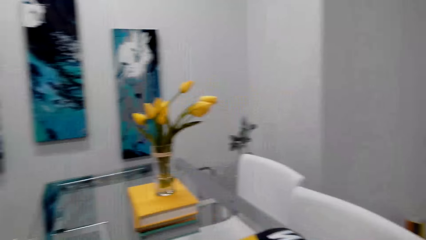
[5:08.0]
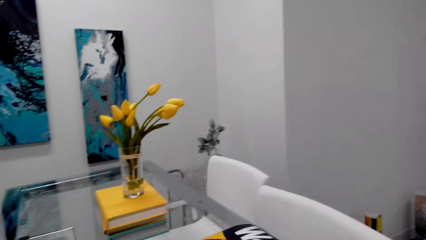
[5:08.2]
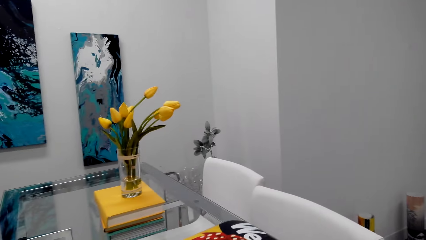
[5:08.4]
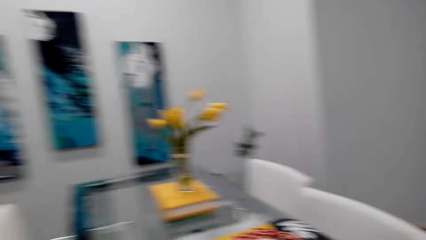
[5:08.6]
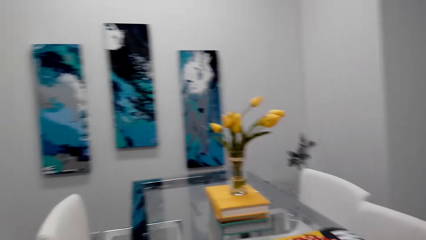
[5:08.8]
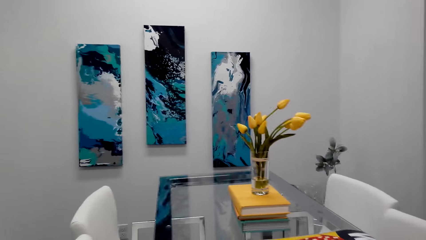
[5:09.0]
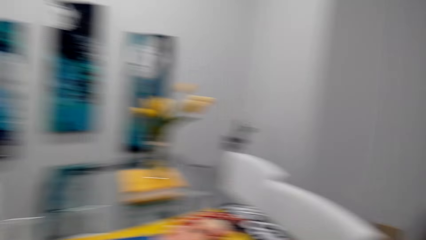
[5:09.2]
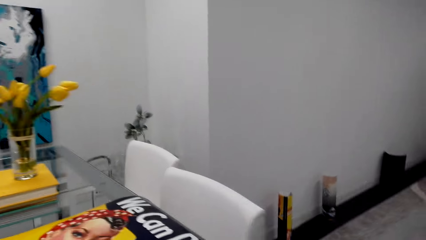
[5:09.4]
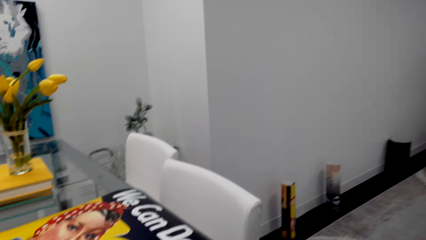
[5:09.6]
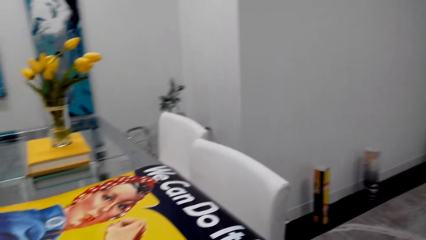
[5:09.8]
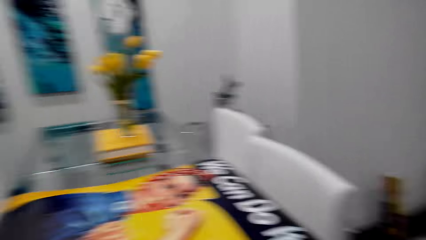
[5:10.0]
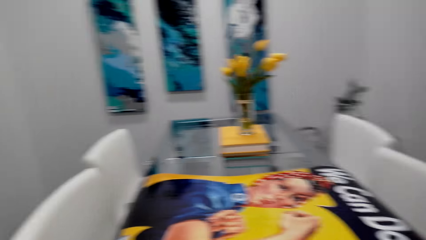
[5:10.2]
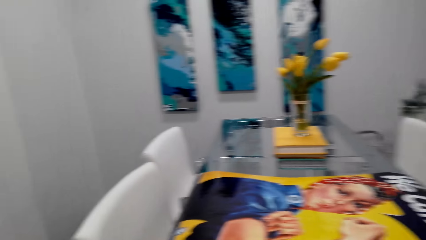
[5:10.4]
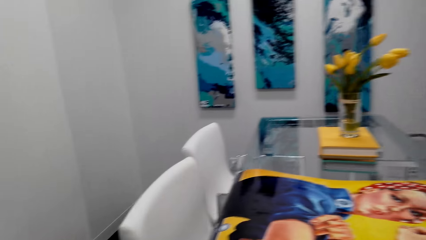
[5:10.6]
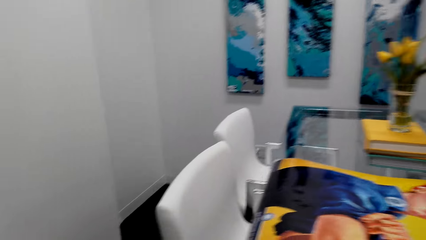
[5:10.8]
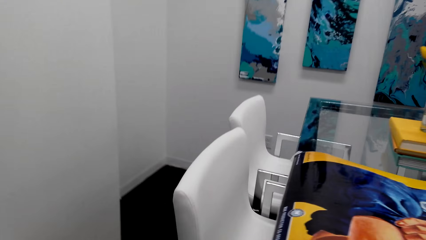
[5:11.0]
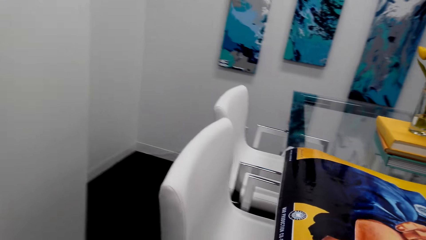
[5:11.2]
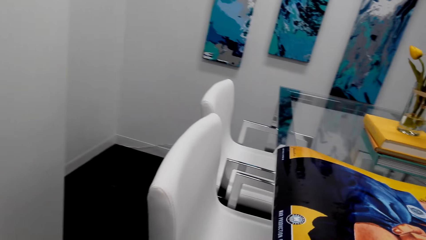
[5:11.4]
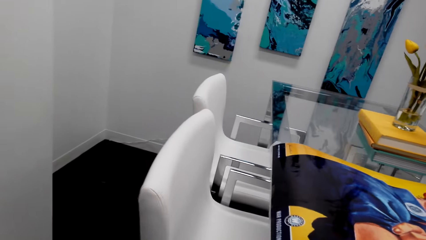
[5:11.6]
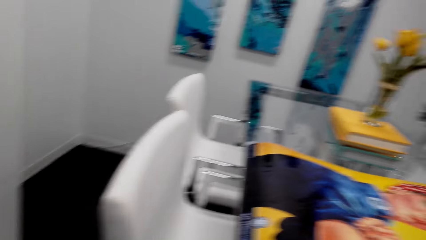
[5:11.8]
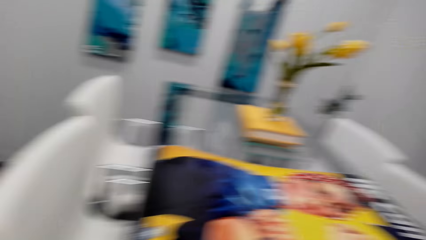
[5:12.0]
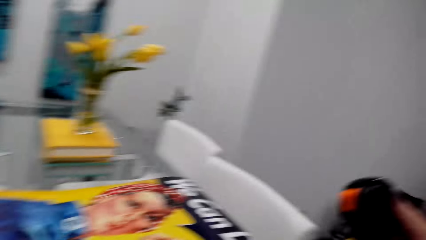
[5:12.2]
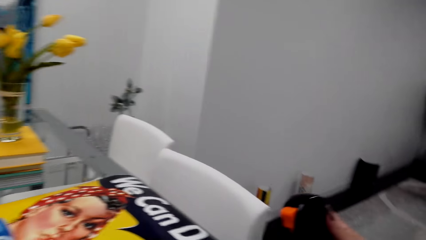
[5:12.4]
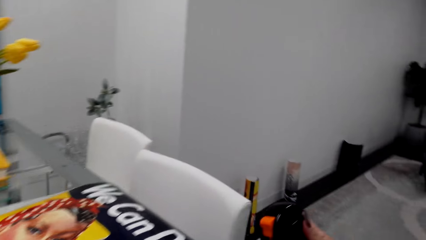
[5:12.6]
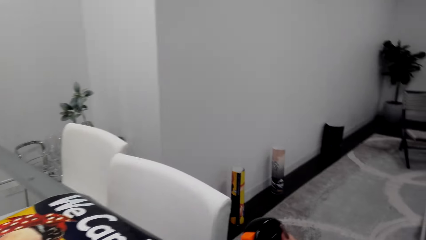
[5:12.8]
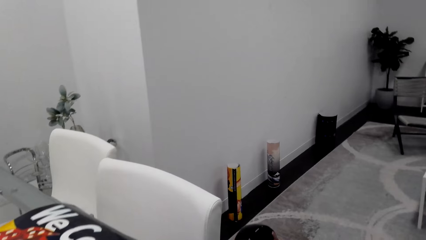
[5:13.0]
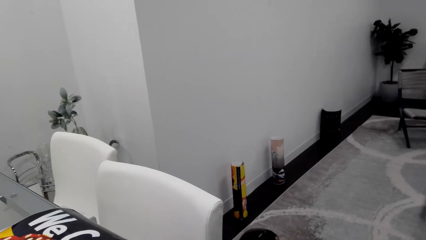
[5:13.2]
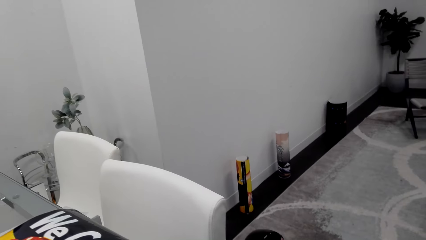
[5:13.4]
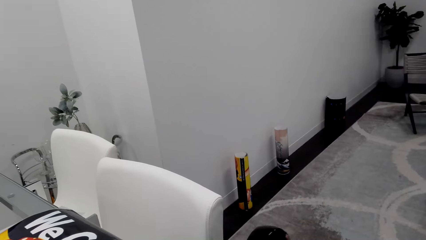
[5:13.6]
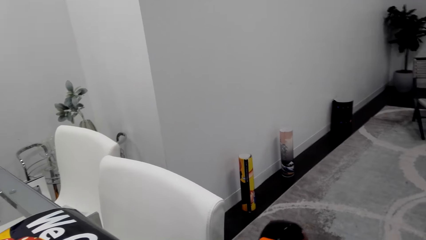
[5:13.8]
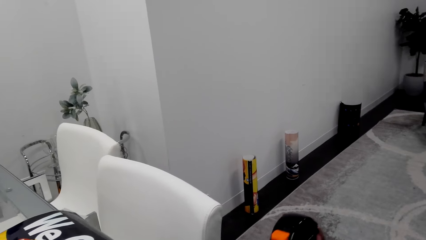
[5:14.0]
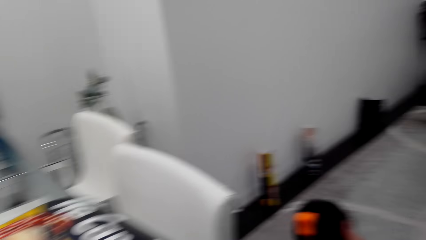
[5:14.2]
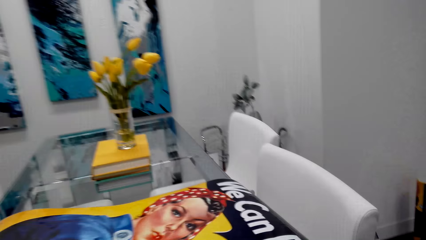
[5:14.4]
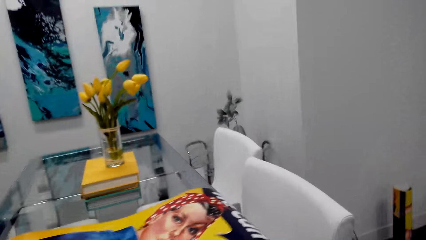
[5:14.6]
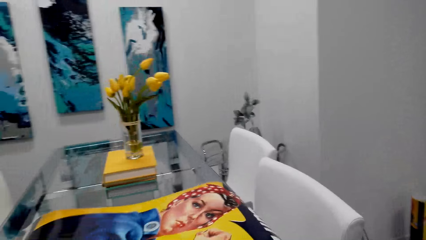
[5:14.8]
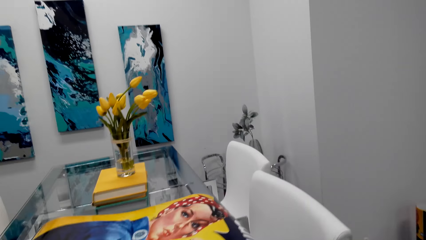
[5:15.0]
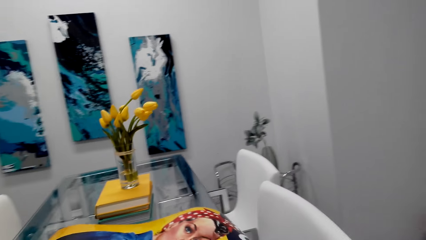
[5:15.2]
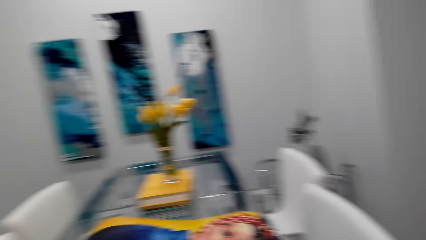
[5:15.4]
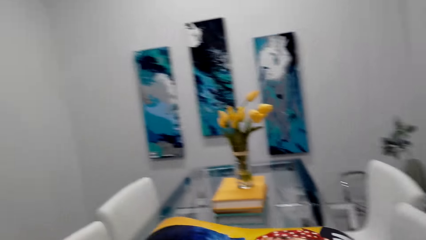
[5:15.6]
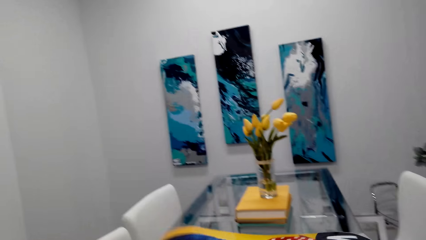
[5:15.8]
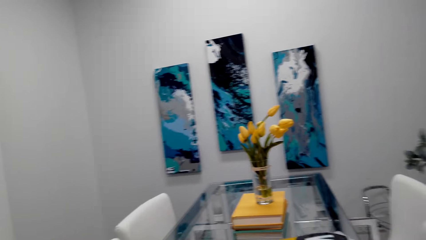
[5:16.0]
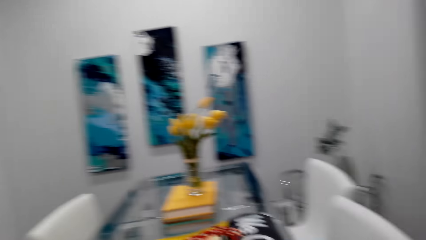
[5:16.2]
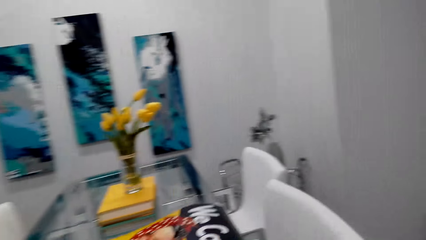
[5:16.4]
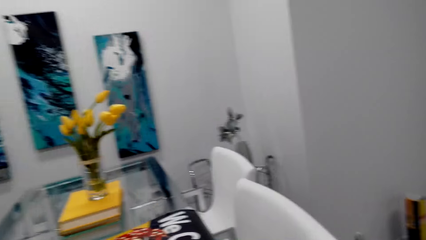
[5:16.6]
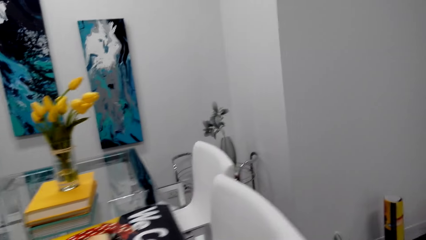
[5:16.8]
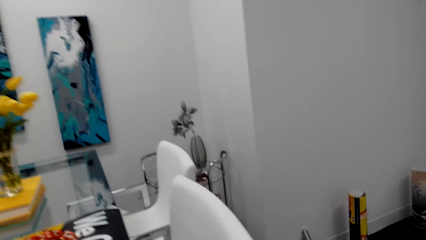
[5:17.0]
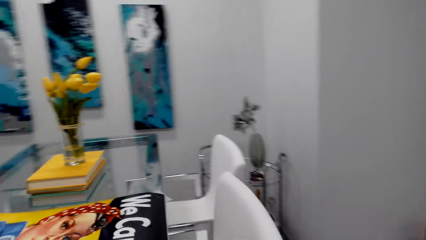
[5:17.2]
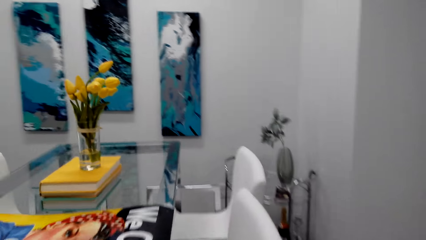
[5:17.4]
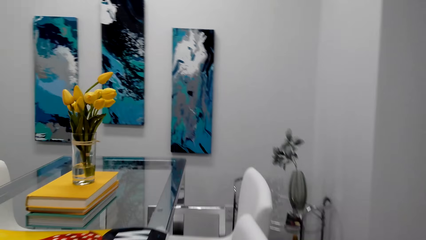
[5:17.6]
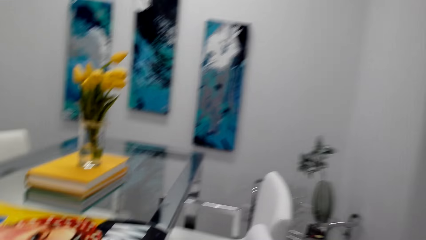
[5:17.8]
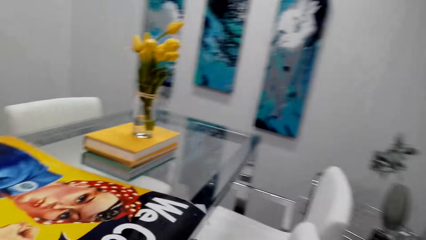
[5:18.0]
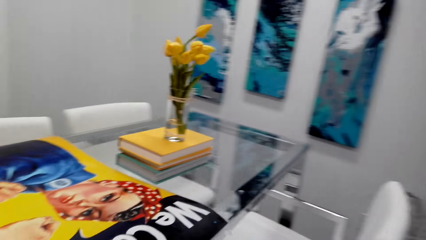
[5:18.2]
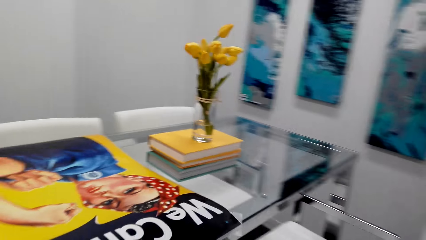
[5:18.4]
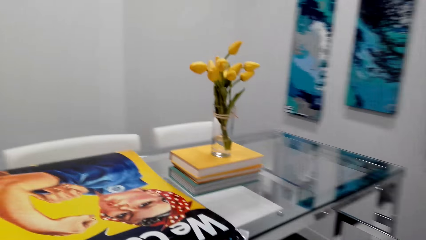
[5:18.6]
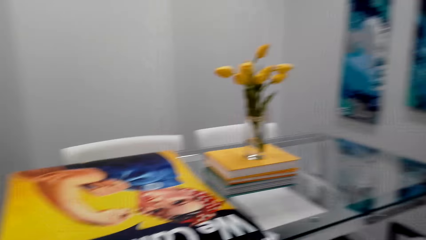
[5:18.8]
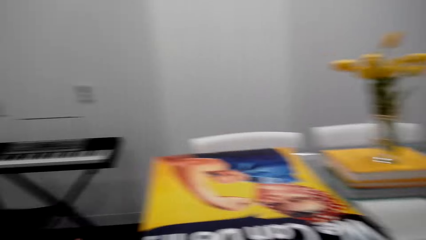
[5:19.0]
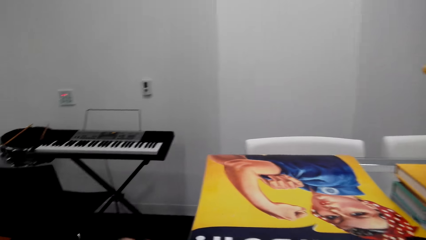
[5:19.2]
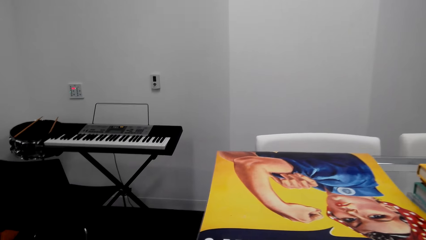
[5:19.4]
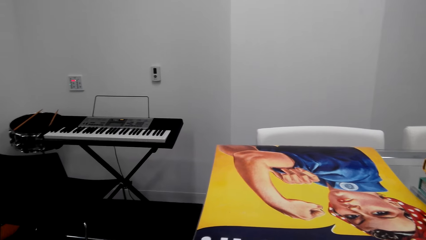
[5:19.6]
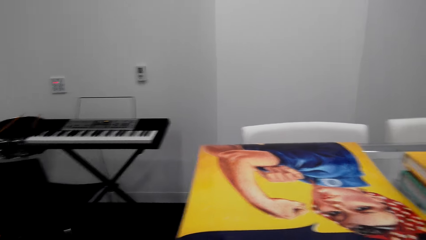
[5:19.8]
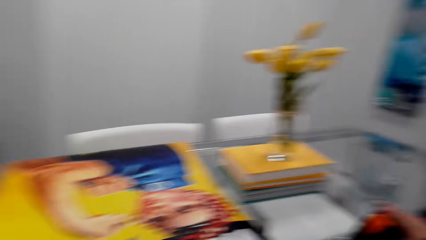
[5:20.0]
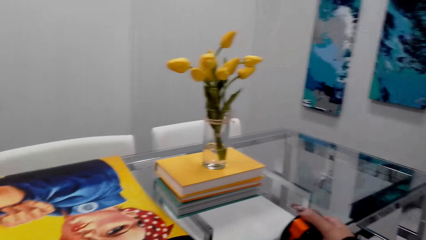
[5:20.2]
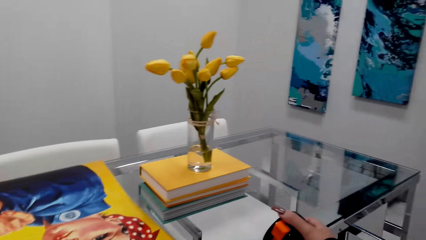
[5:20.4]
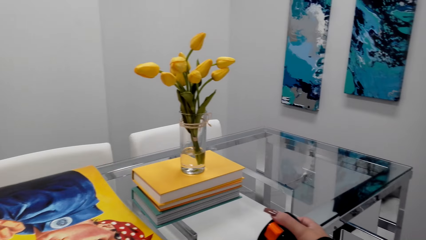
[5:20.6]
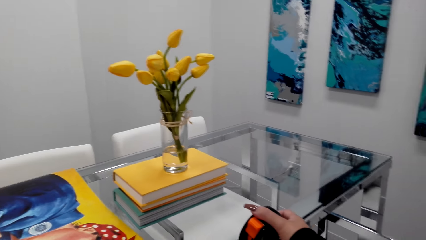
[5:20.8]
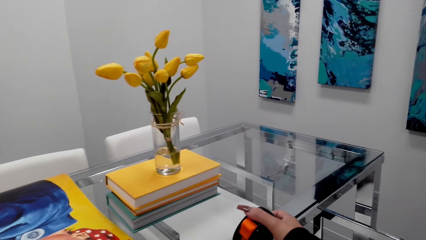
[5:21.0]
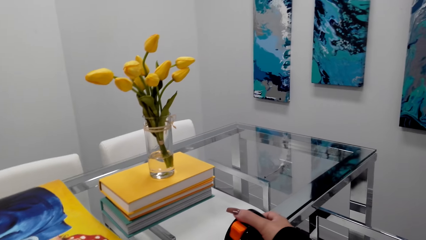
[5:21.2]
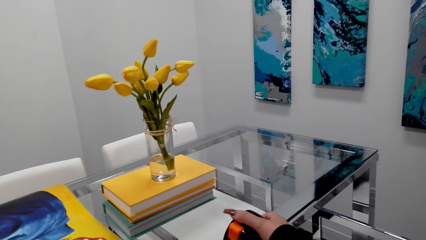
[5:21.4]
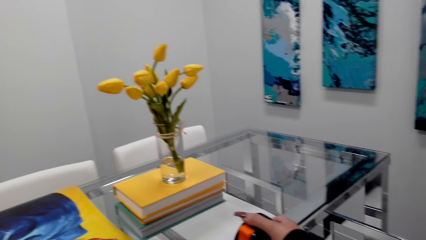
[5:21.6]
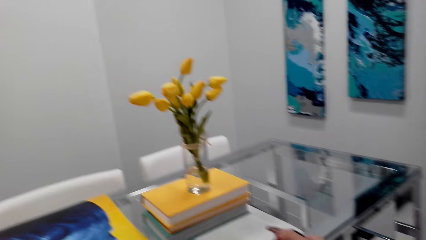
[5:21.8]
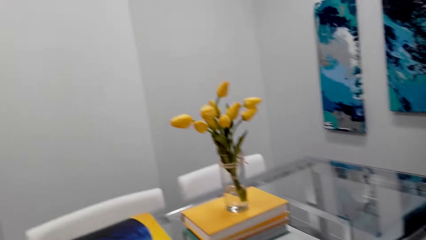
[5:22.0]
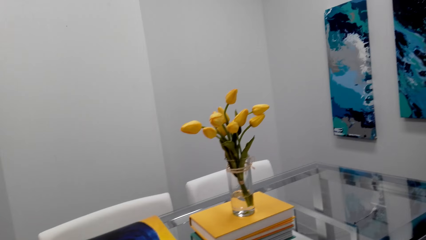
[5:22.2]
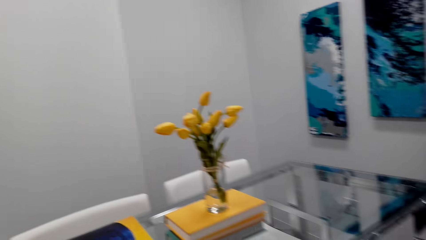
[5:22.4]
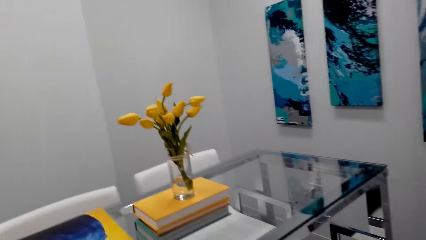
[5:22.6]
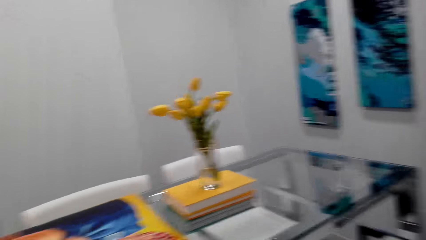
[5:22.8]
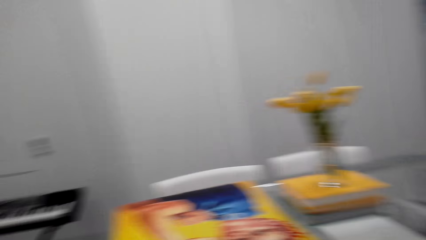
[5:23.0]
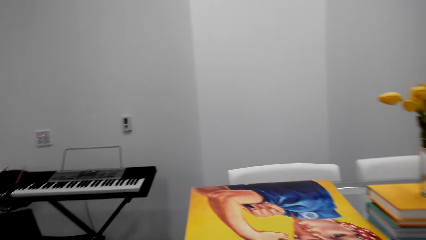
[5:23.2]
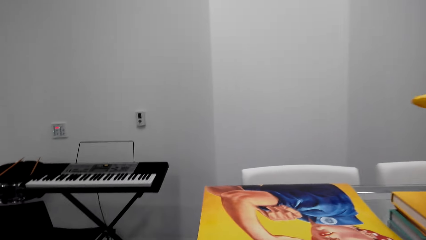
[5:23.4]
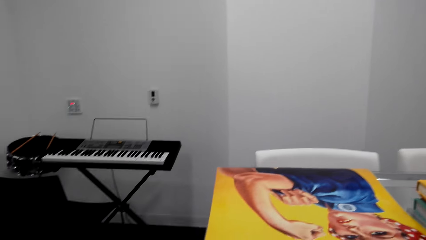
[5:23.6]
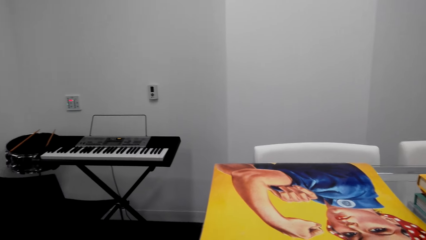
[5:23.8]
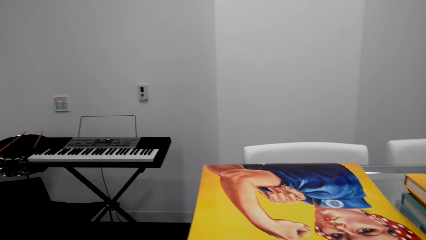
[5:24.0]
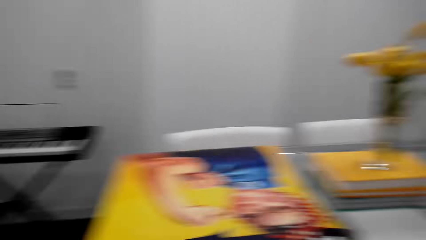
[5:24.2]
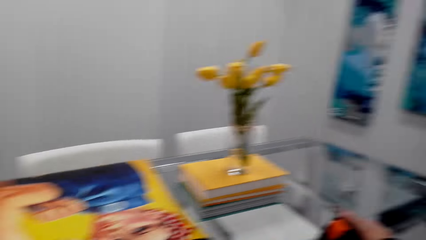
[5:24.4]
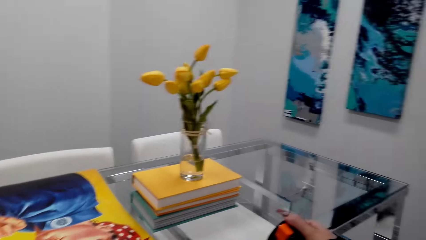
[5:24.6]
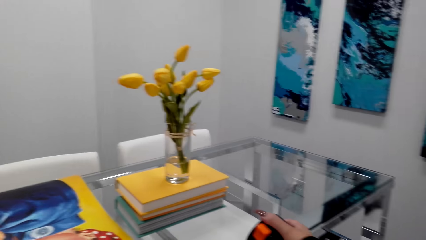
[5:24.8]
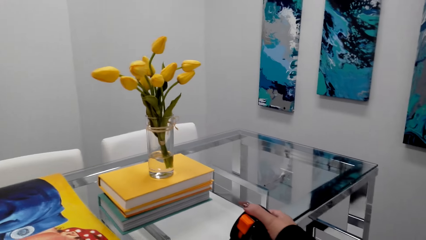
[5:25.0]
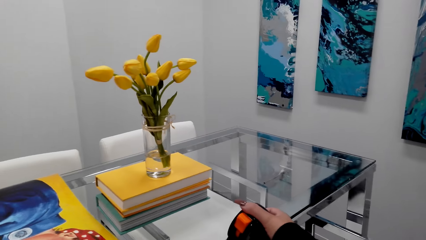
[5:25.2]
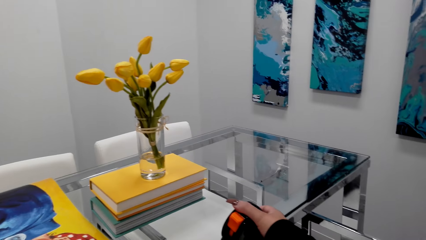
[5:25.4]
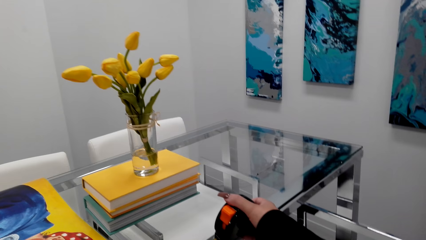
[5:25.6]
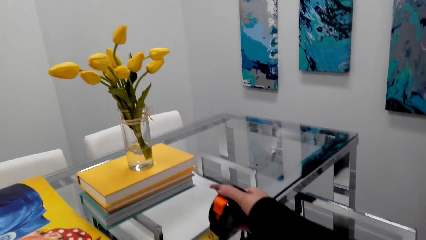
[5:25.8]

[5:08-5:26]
The camera wearer measures the decoration with a tape measure. They hold the tape measure. They walk around the table. They measure the decoration with the tape measure.
